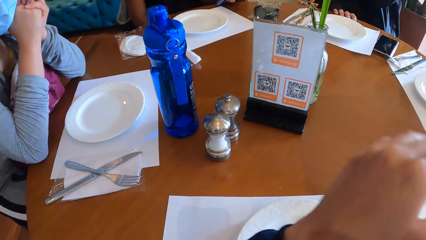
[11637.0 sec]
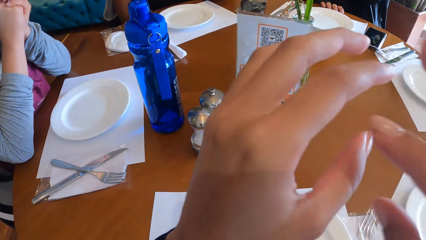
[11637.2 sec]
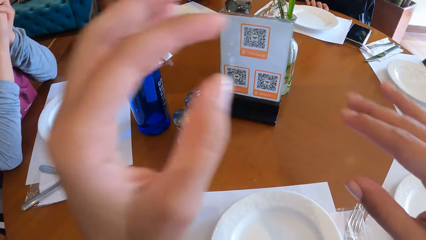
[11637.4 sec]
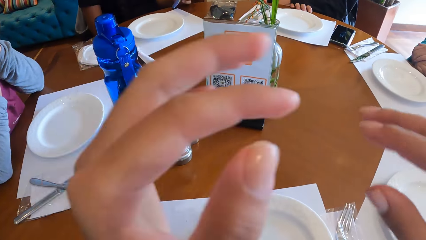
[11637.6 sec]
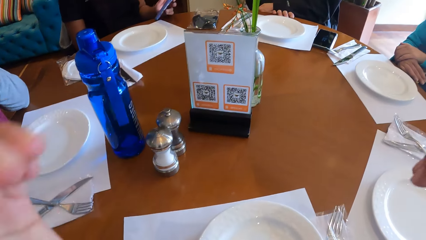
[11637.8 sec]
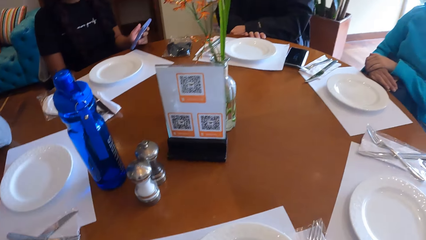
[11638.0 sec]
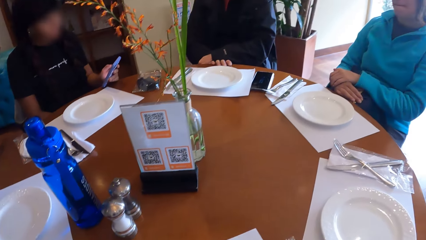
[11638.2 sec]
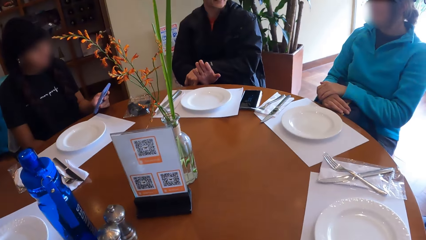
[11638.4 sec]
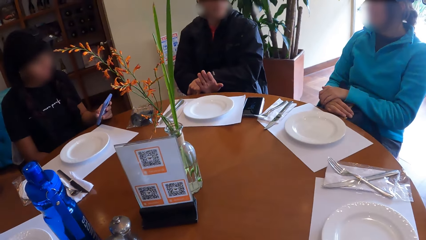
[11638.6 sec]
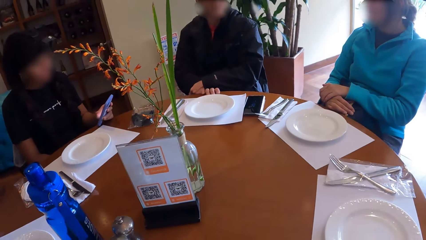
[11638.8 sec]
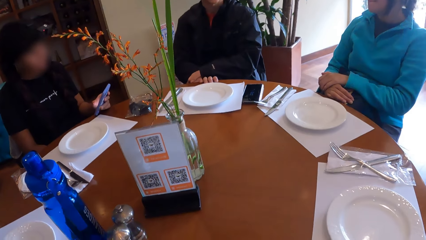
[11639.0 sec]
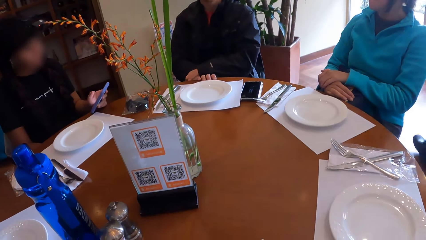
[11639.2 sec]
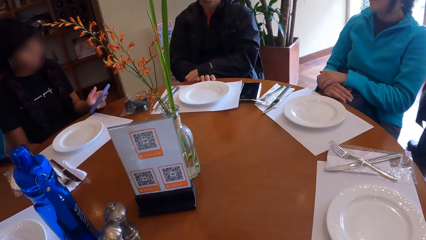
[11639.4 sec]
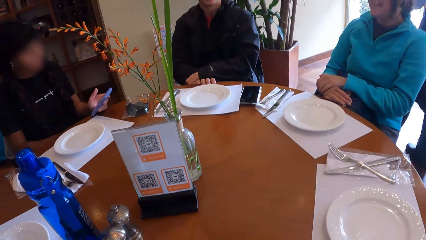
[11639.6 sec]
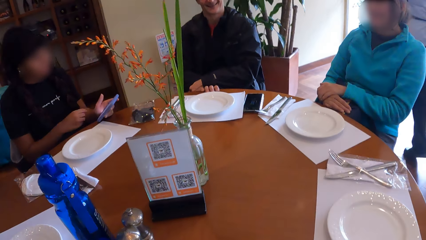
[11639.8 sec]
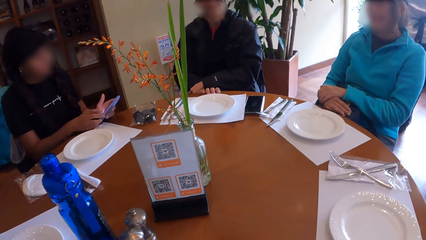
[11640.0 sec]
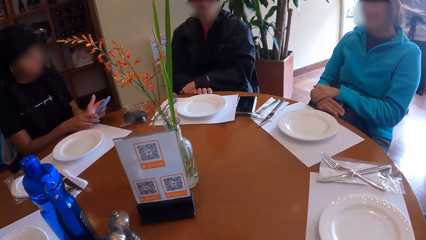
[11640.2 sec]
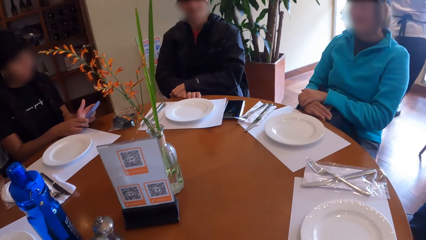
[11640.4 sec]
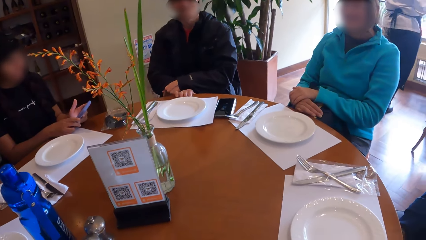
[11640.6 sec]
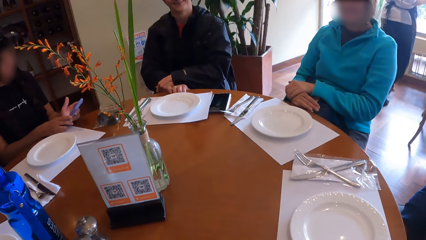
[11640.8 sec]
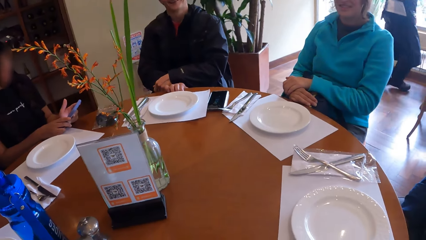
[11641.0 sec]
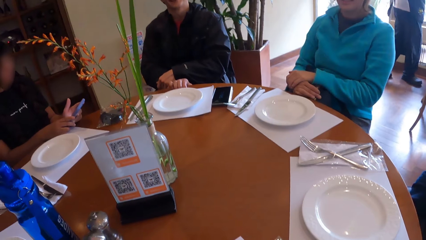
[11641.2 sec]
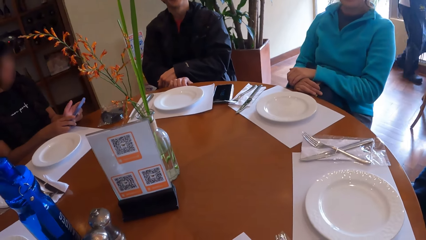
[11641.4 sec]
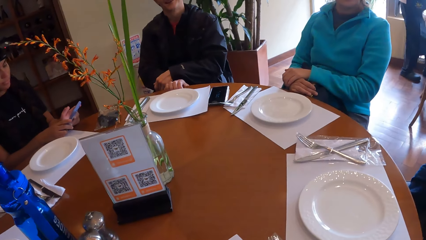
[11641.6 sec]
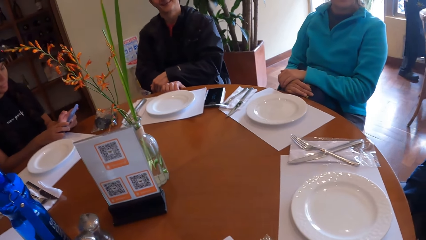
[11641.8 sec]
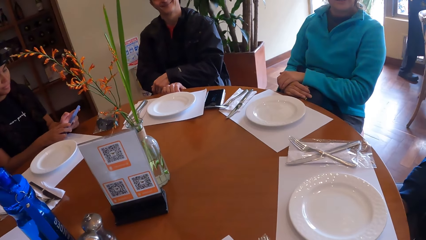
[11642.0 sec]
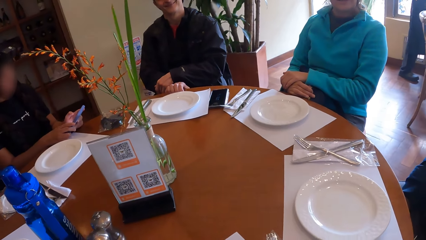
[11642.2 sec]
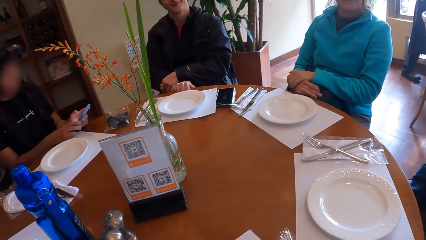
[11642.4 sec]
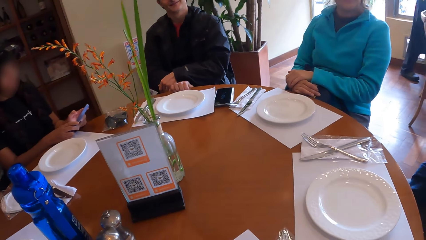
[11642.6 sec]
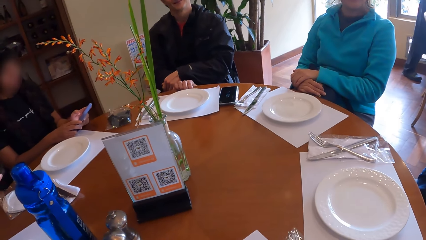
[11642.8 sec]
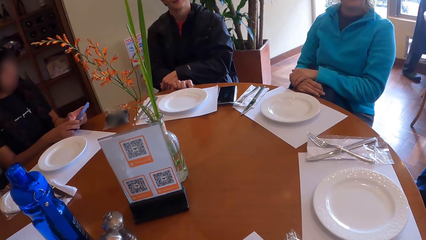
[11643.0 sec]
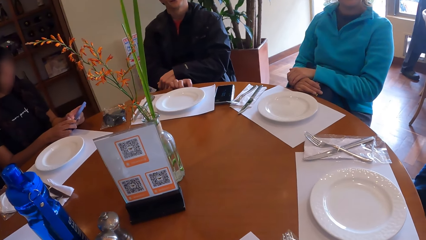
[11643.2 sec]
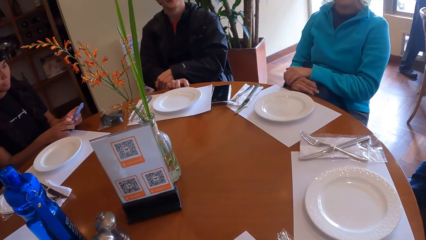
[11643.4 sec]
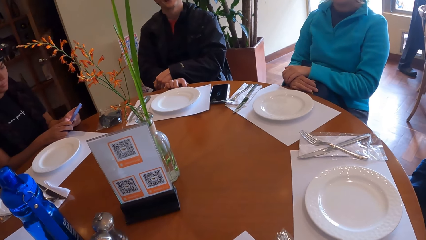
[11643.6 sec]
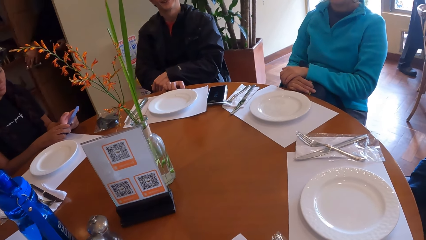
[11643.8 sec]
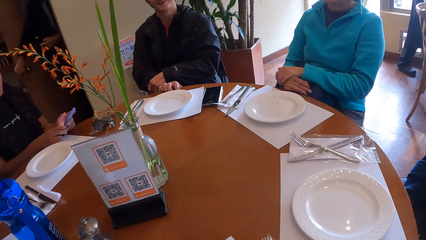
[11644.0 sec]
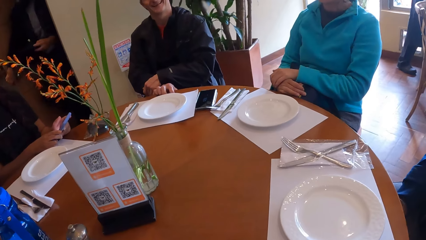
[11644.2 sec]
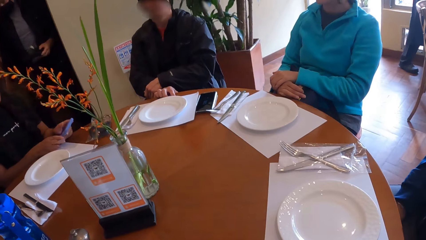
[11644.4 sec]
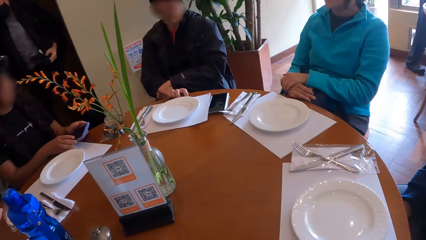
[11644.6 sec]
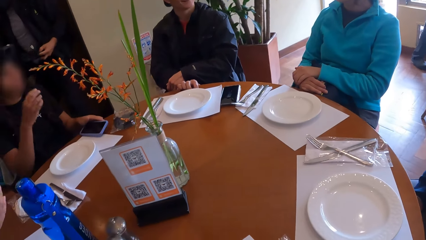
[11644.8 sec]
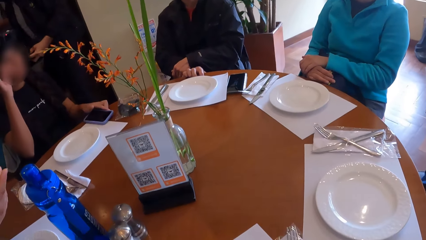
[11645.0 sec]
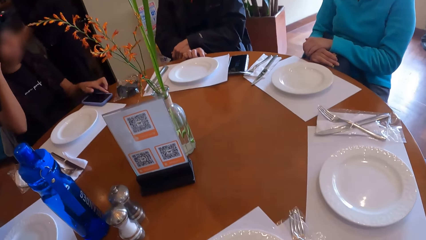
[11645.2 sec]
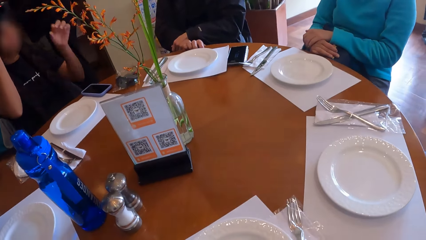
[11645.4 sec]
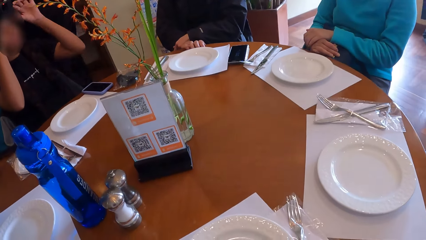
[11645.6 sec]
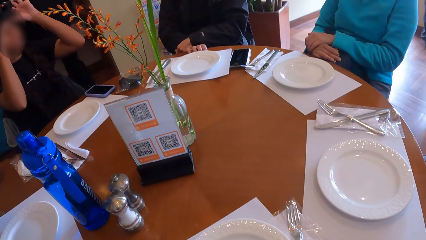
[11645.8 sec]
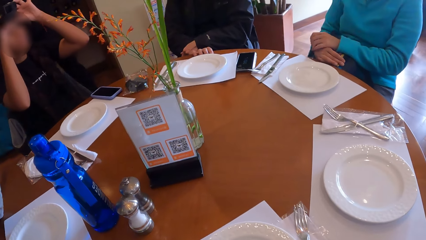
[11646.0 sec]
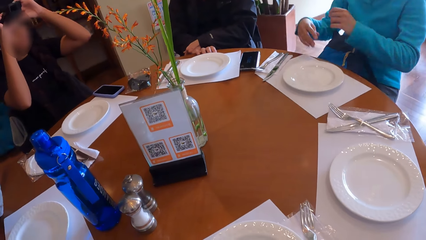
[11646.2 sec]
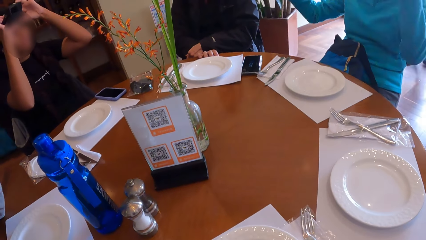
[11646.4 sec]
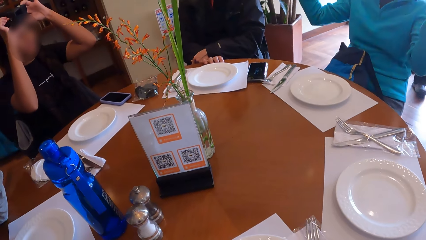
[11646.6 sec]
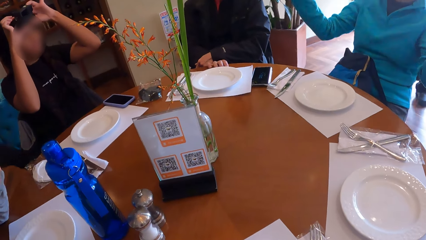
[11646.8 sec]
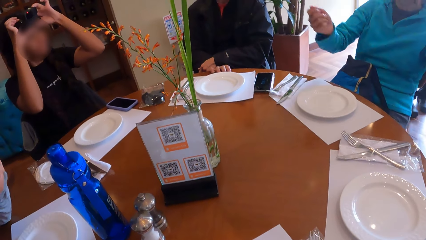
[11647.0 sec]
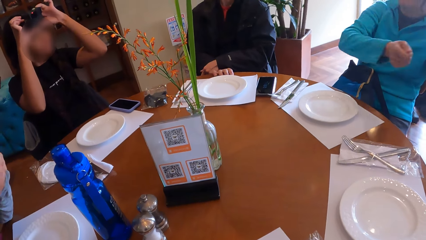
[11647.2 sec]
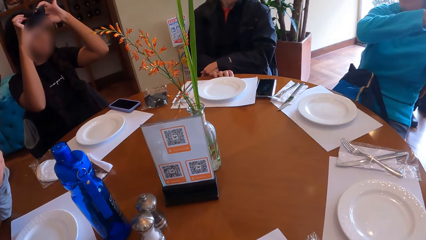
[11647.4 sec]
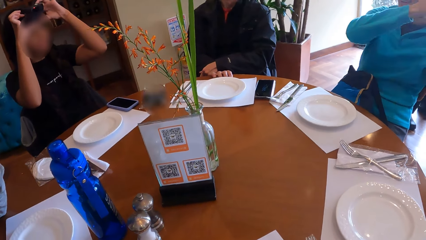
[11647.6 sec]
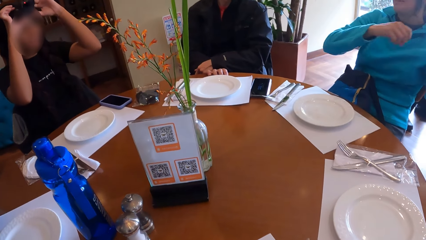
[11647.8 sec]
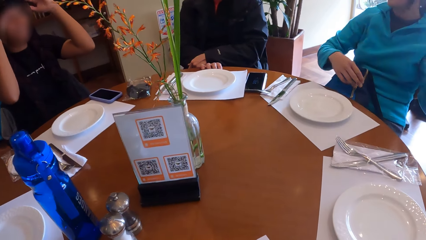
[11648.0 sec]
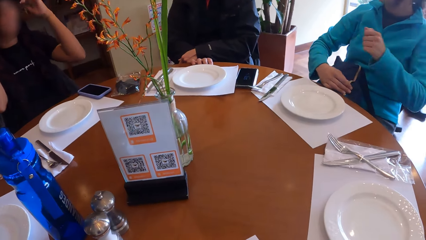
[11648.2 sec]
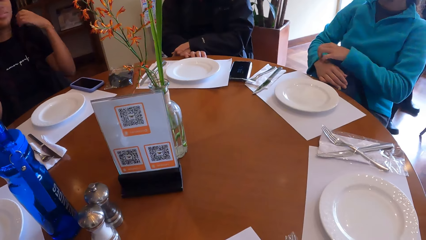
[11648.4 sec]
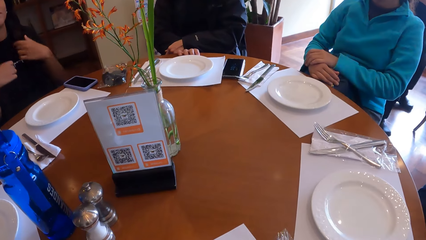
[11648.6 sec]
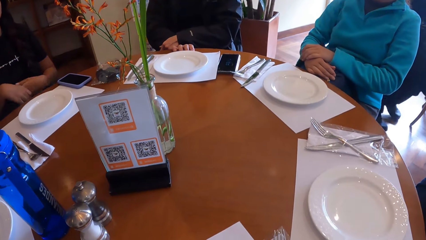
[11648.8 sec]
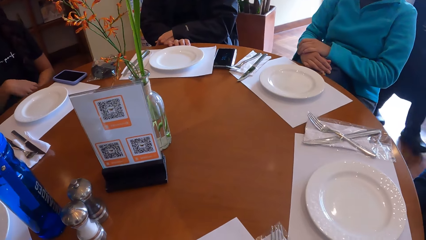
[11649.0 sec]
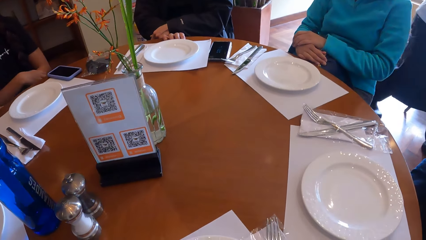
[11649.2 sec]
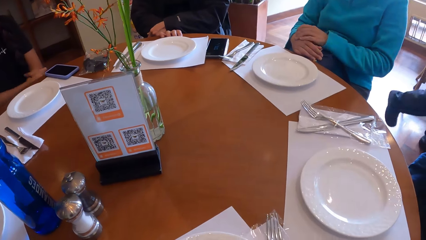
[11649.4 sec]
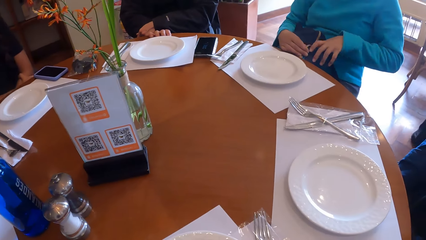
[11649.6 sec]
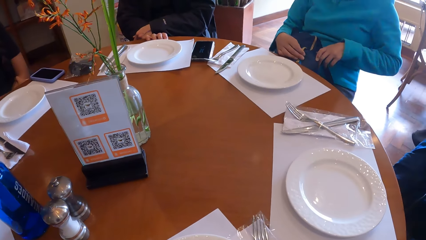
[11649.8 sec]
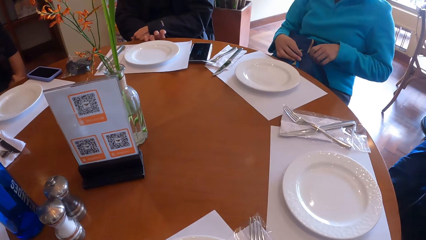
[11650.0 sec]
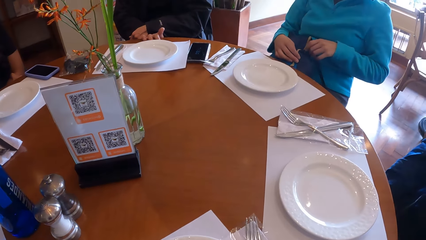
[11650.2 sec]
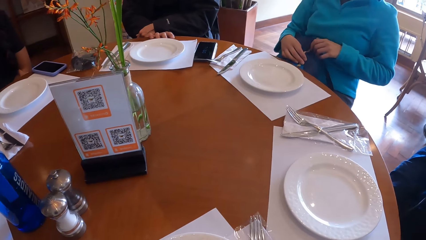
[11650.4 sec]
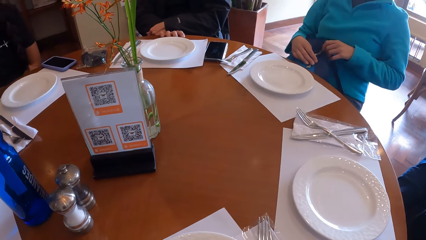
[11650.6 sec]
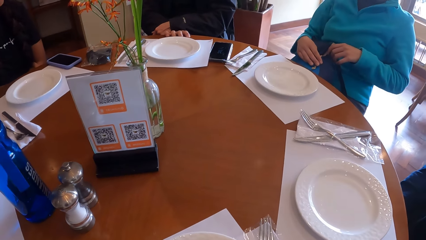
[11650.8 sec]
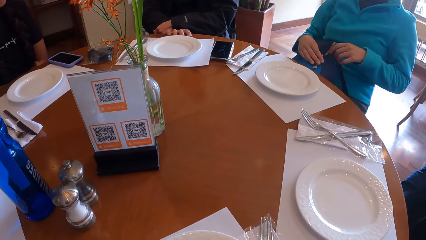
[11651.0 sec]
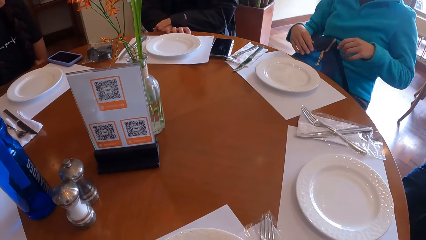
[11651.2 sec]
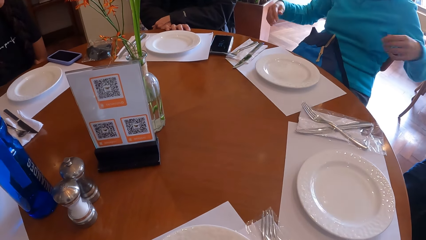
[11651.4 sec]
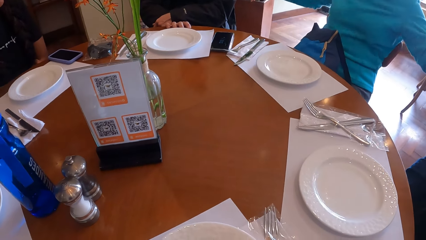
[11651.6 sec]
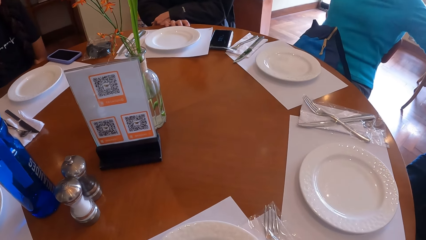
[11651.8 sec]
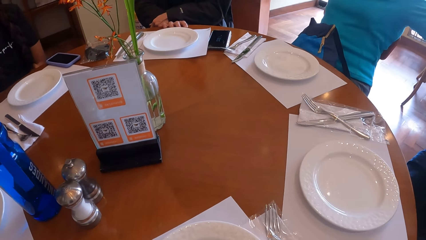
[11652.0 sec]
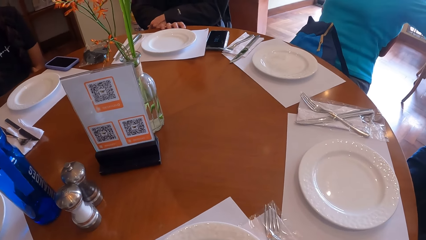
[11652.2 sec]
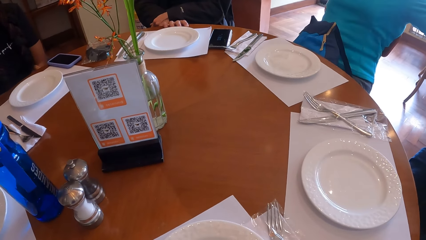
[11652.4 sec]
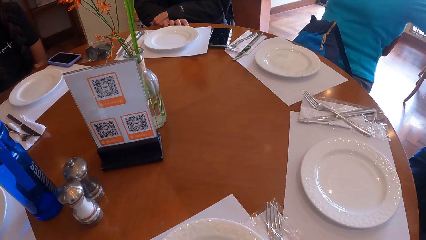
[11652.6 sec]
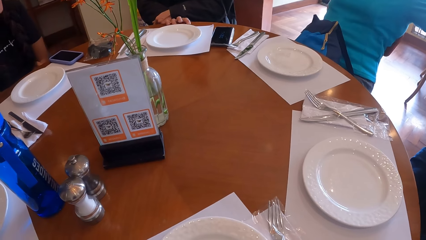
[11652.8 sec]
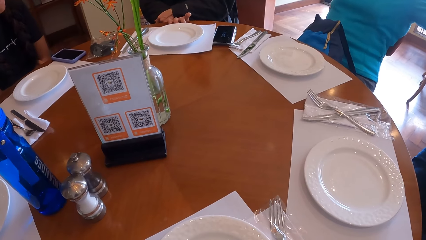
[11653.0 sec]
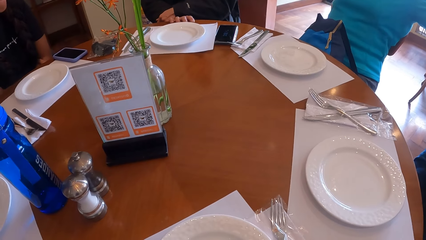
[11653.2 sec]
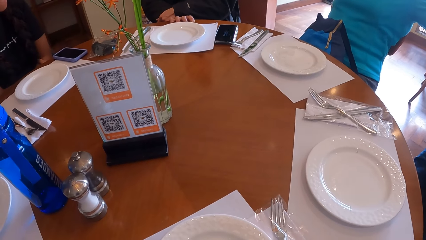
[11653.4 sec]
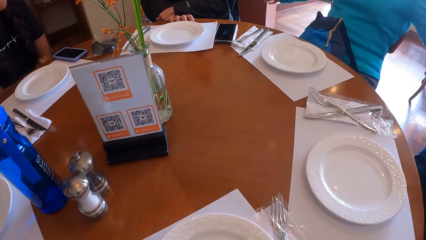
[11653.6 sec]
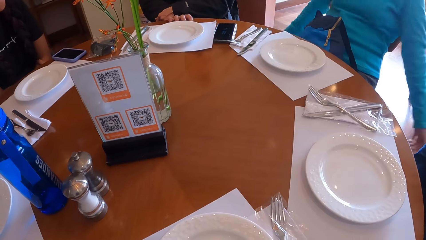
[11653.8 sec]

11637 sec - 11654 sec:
The camera wearer gestures at a man. A woman holds a phone with both hands. The camera wearer looks around the table. The woman places the phone on the table. The woman adjusts the camera on her head with both hands. Another woman gestures at the camera wearer.
